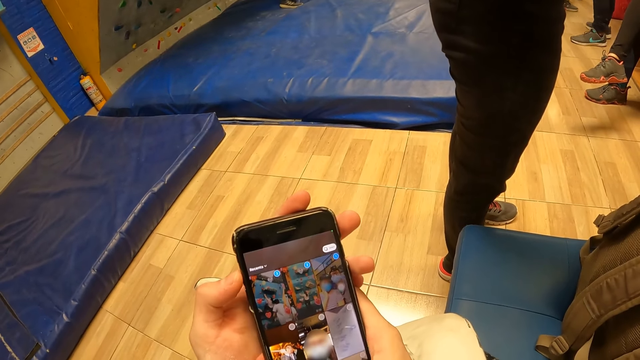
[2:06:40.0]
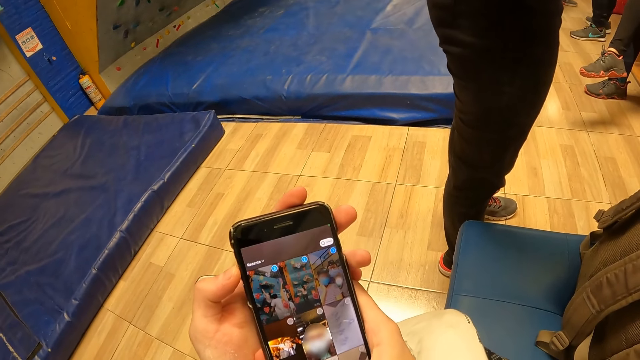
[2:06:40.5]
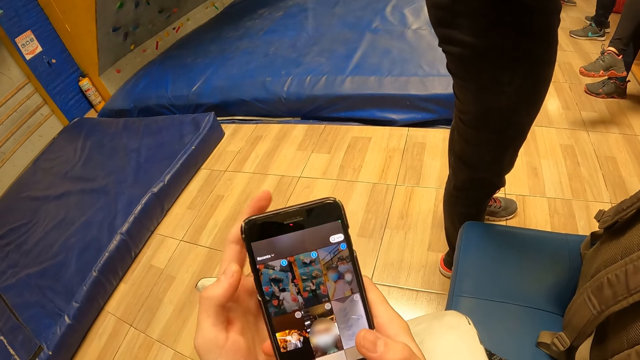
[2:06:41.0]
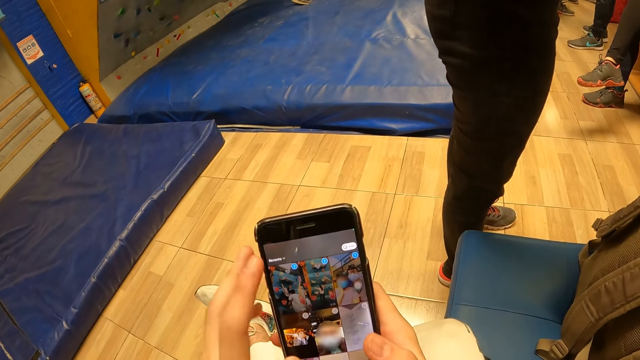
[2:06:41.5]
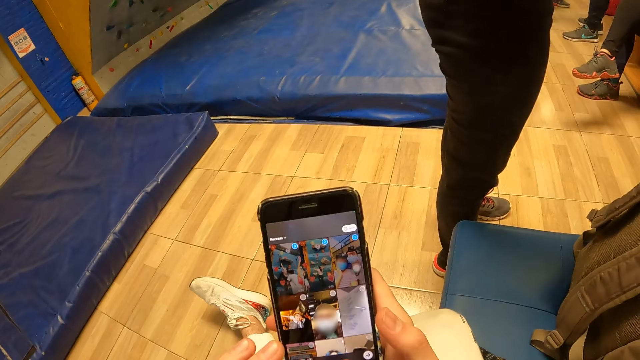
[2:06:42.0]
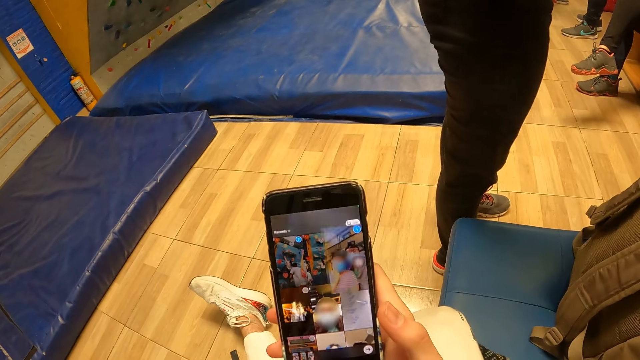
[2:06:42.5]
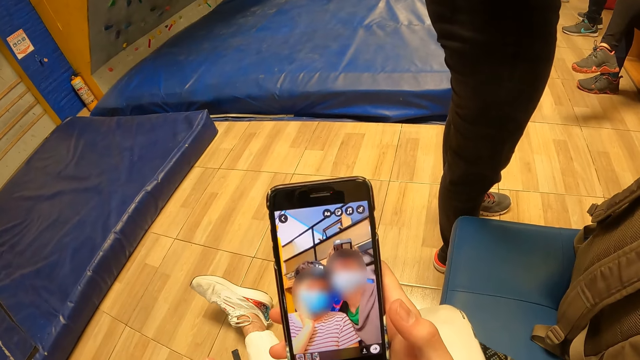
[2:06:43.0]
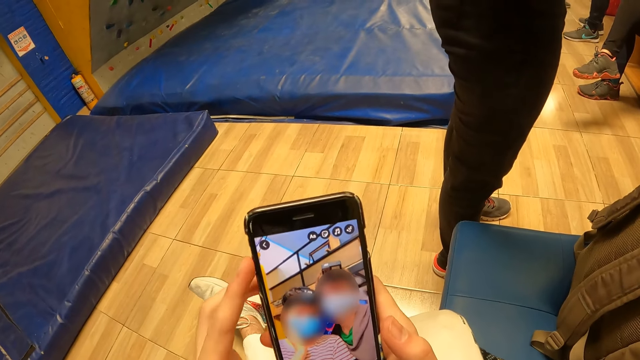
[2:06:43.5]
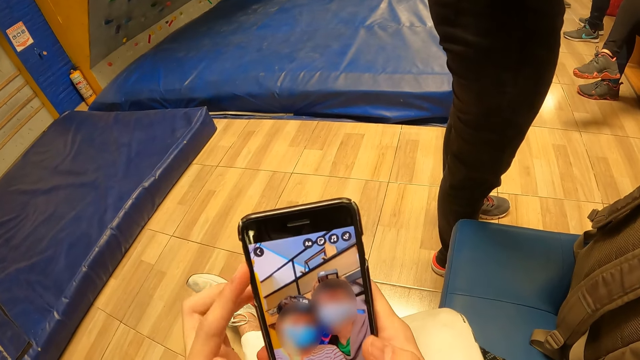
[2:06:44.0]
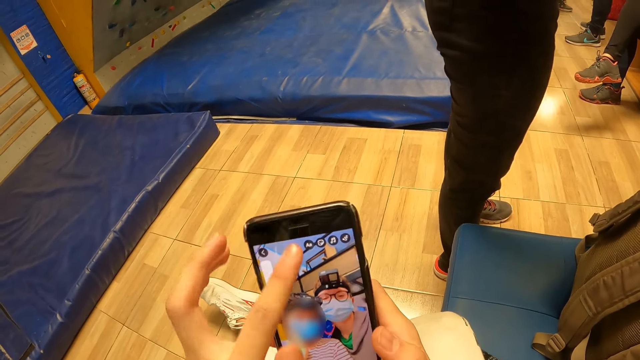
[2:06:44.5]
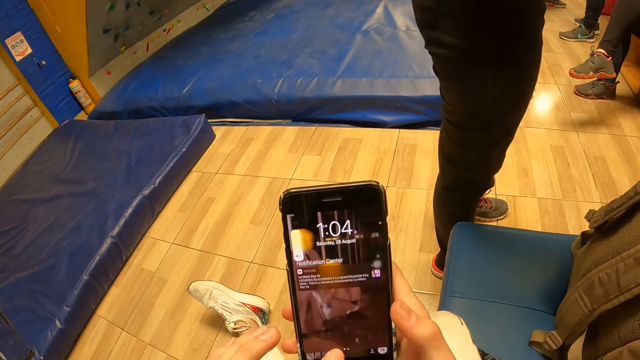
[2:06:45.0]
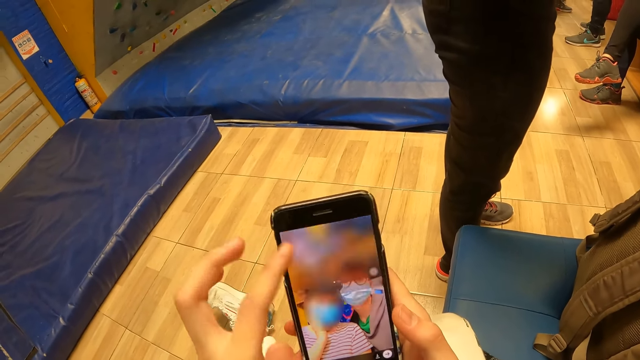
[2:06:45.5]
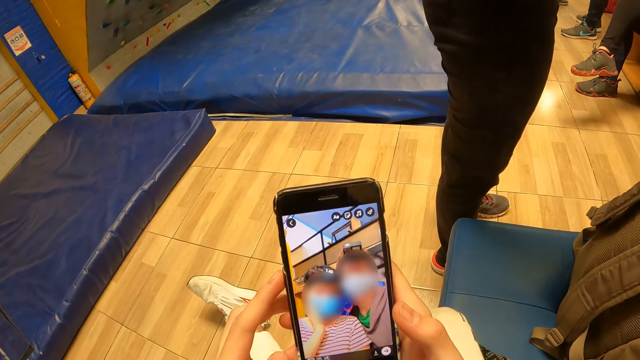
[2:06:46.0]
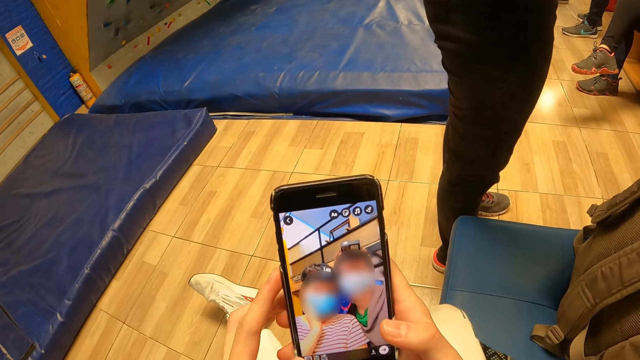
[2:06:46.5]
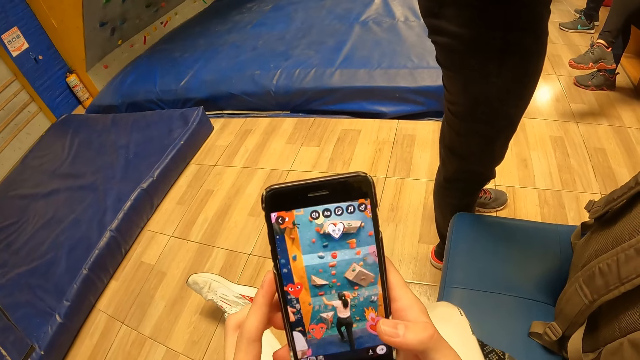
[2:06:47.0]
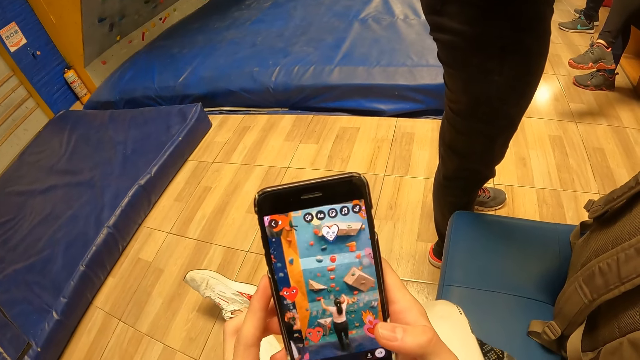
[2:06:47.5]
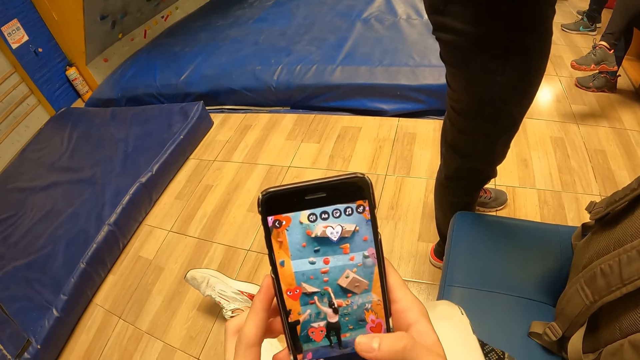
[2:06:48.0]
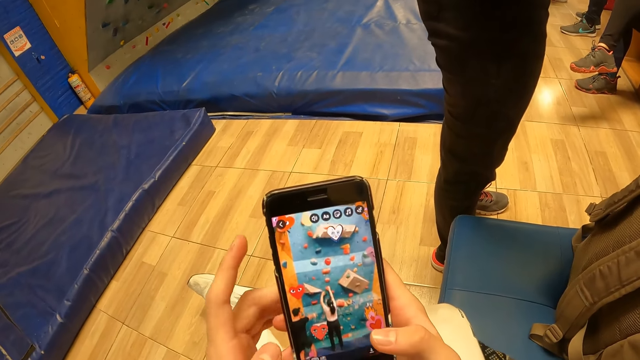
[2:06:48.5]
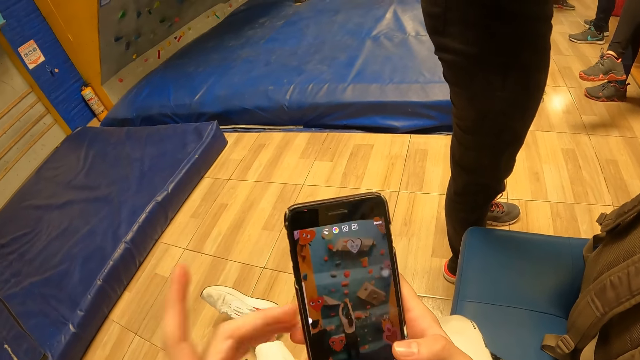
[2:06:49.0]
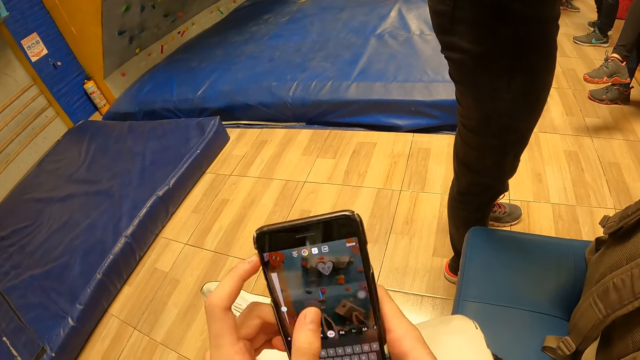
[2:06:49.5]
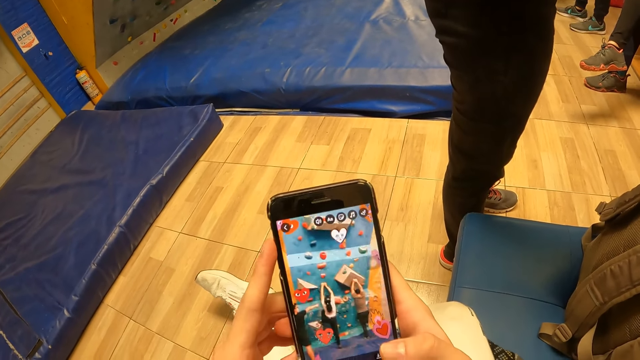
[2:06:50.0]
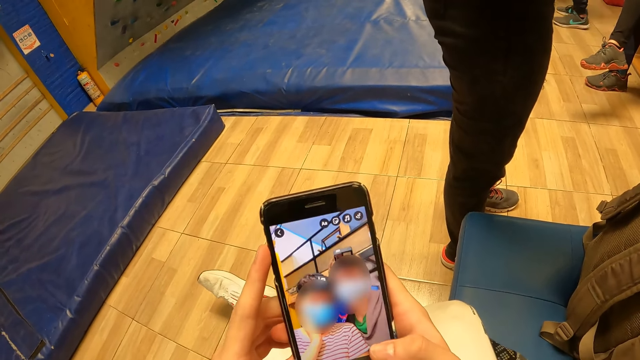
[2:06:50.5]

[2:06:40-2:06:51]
The camera wearer presses the phone with both hands.

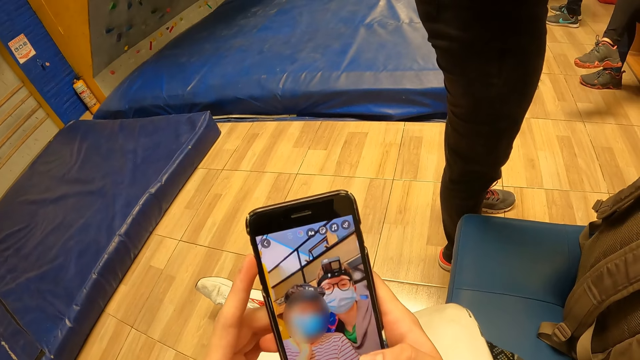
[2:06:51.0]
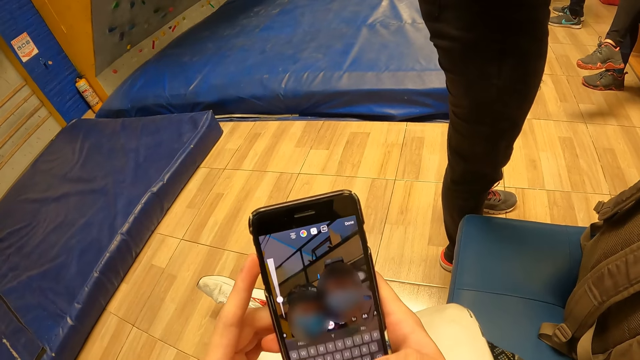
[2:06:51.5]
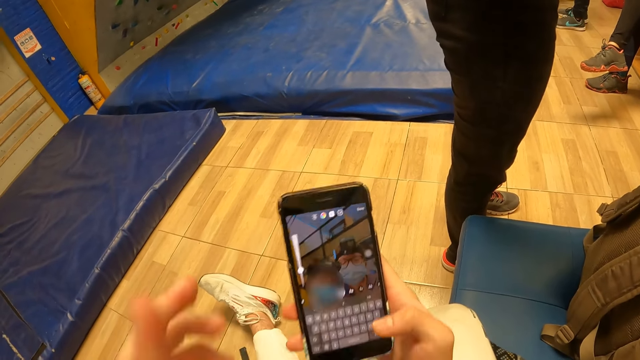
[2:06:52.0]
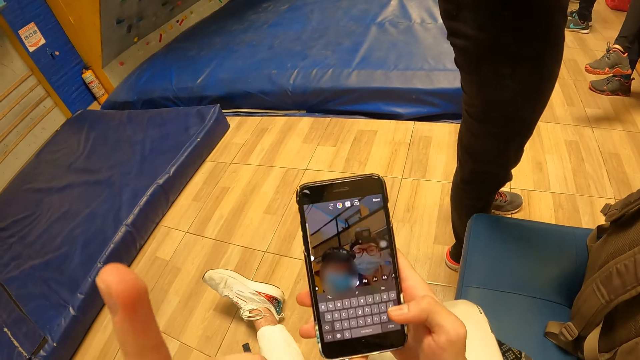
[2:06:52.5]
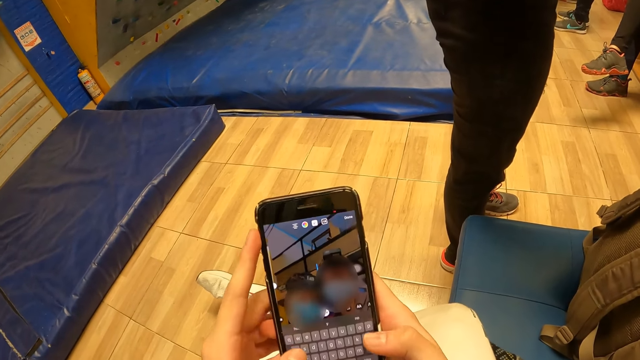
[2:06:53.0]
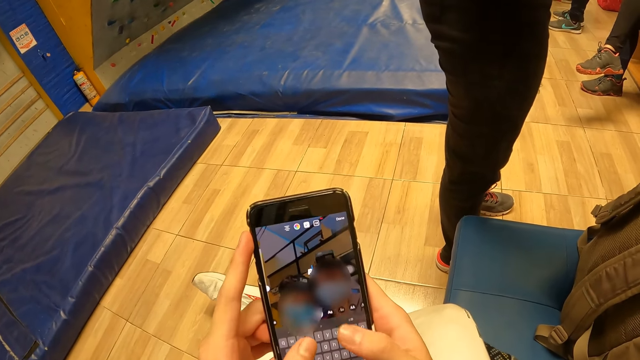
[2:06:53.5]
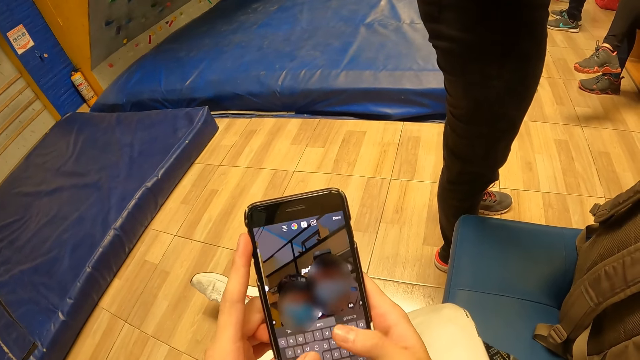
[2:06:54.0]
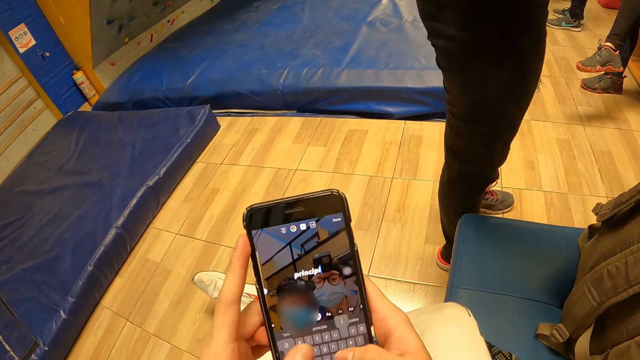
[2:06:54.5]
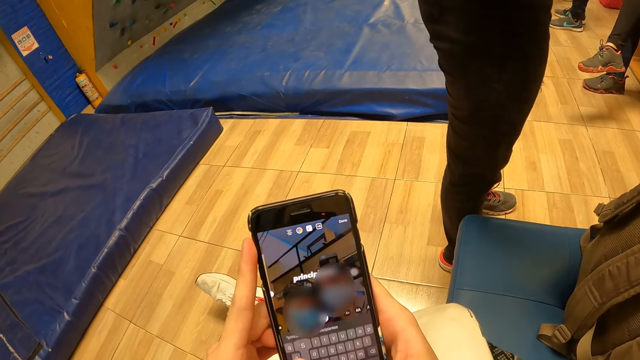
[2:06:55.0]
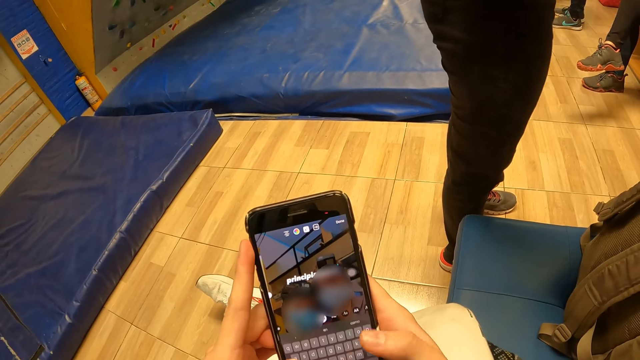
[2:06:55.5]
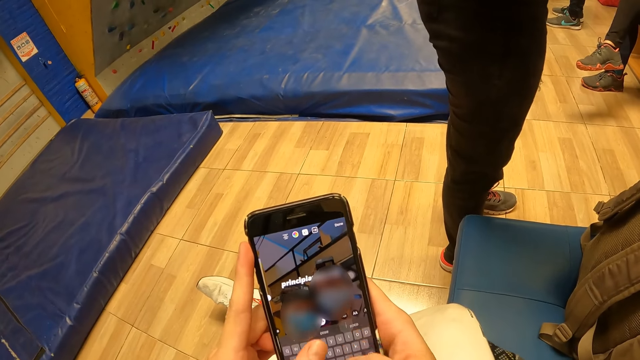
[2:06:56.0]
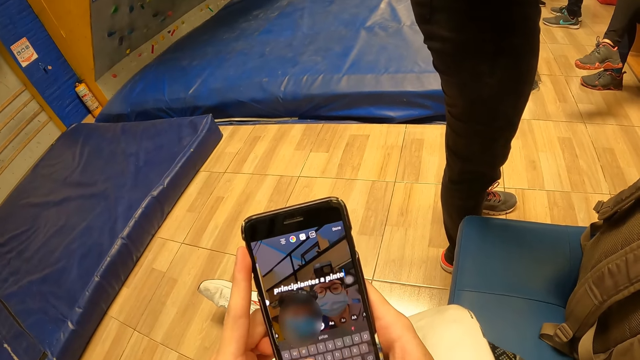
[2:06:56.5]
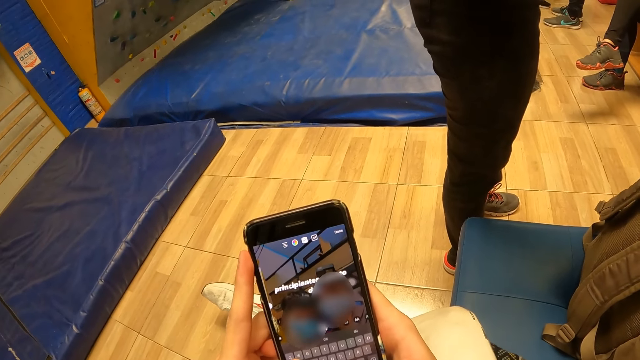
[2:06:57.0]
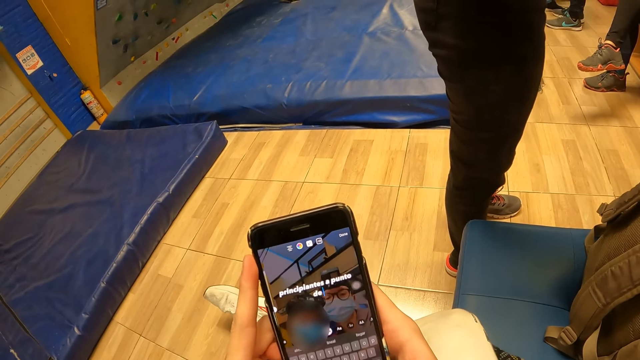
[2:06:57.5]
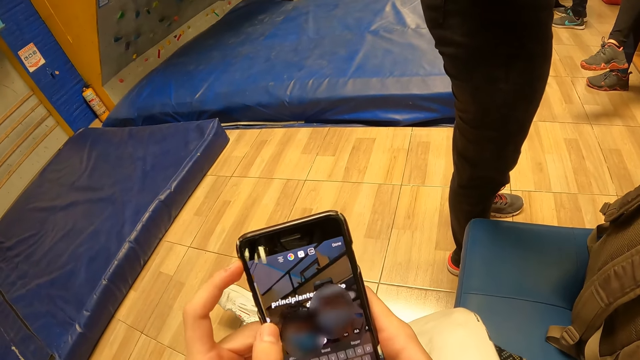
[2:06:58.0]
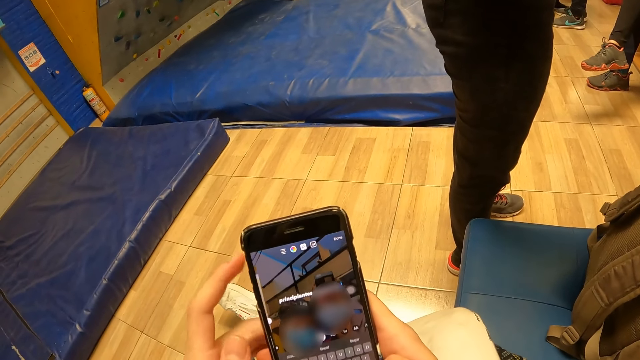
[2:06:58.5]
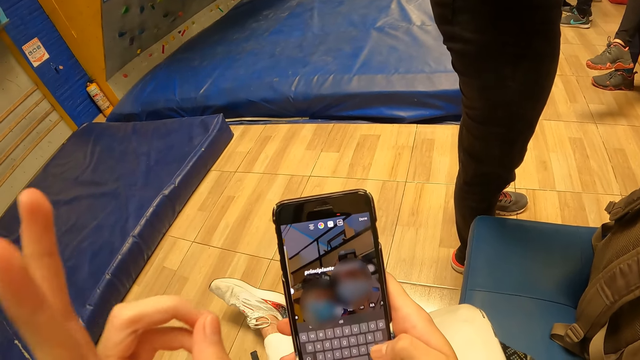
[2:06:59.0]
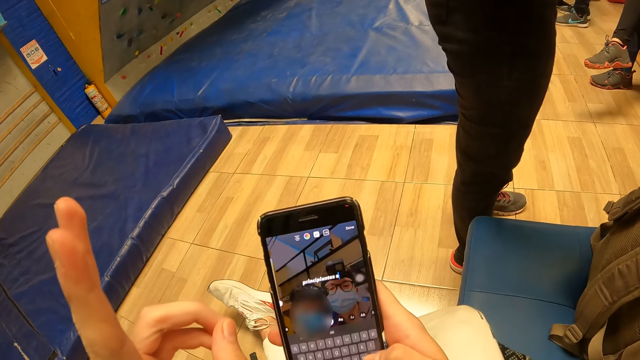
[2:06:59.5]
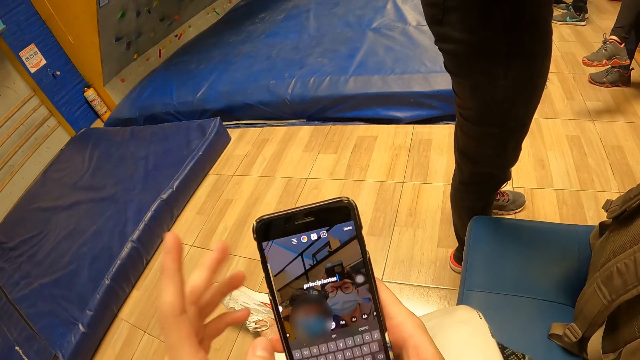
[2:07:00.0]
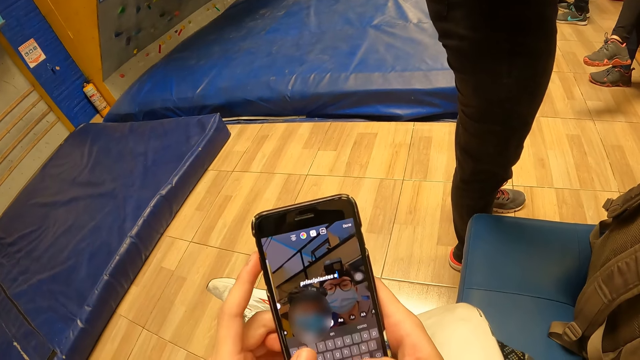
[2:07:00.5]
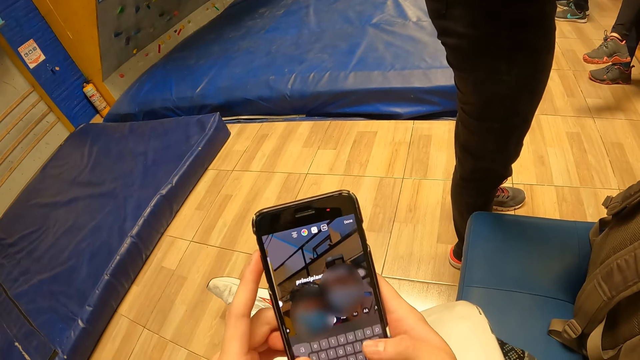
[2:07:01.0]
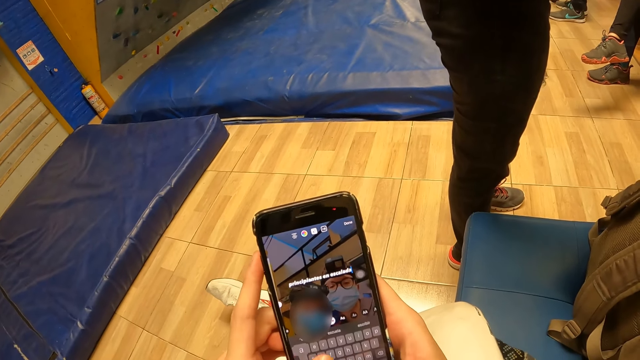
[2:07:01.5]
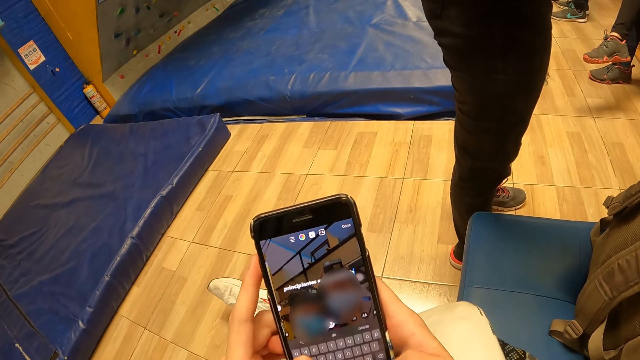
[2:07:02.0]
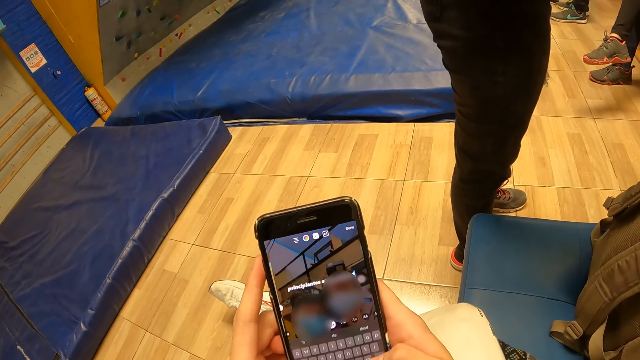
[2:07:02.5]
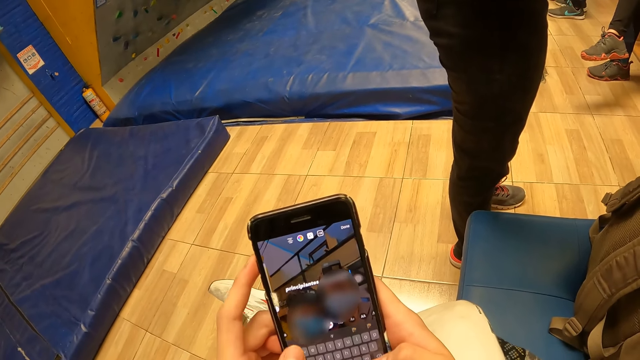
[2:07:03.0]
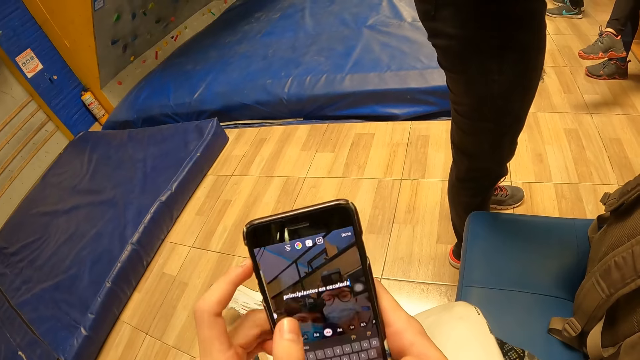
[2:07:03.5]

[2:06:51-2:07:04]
The camera wearer touches his face with his left hand. He presses the phone with both hands. He presses the phone with both hands again.
